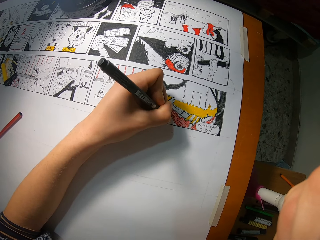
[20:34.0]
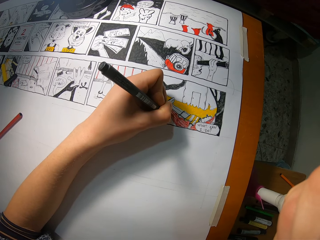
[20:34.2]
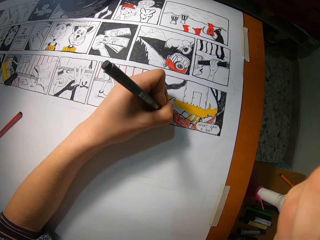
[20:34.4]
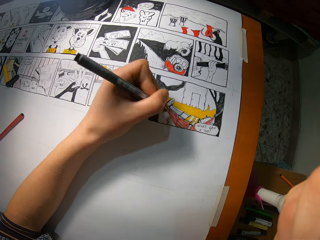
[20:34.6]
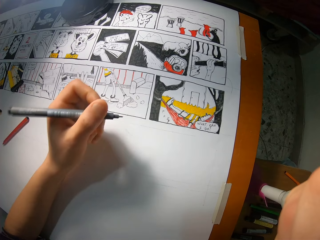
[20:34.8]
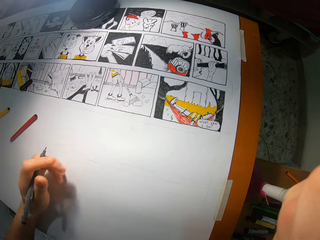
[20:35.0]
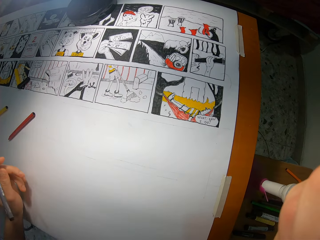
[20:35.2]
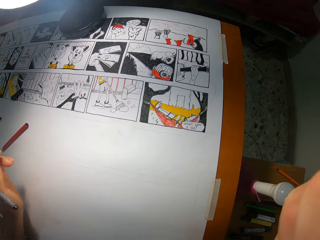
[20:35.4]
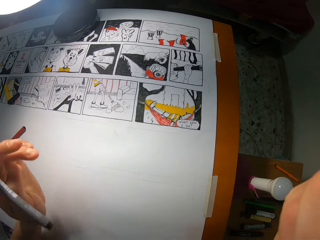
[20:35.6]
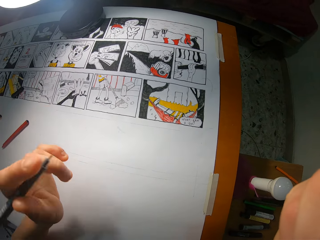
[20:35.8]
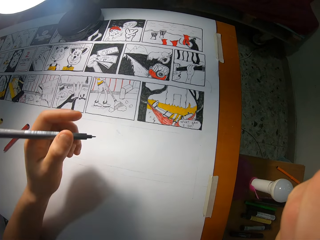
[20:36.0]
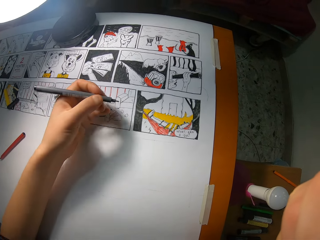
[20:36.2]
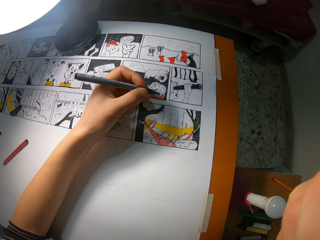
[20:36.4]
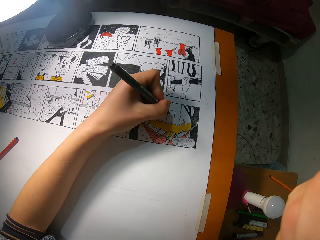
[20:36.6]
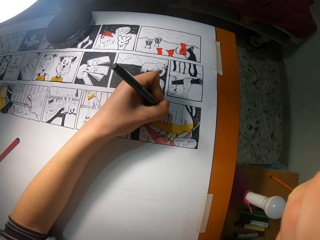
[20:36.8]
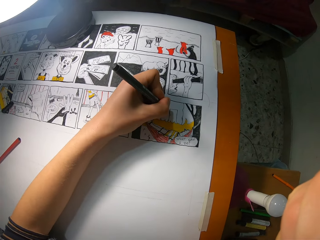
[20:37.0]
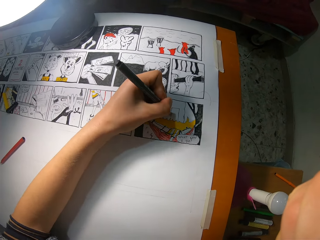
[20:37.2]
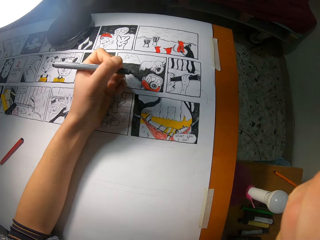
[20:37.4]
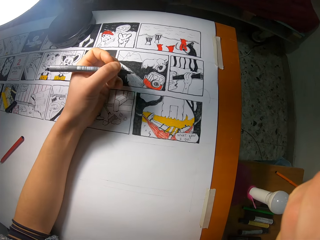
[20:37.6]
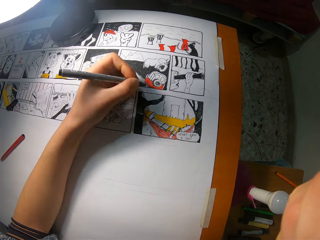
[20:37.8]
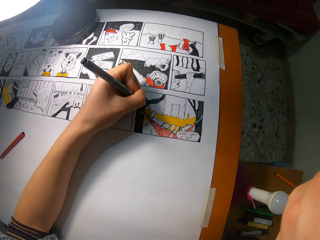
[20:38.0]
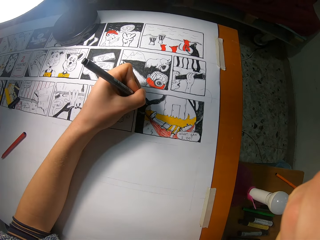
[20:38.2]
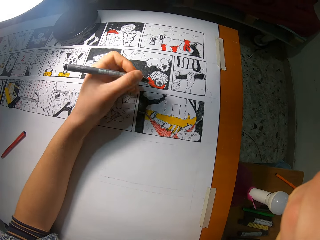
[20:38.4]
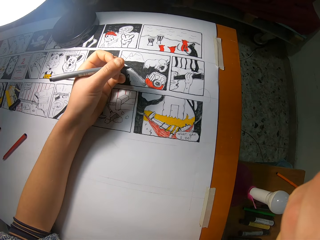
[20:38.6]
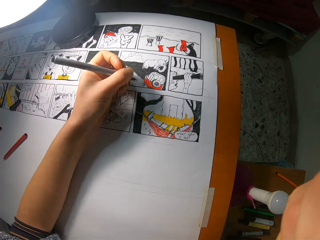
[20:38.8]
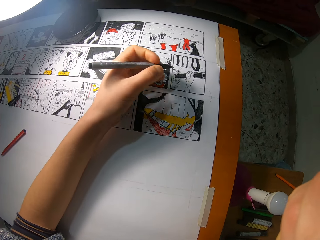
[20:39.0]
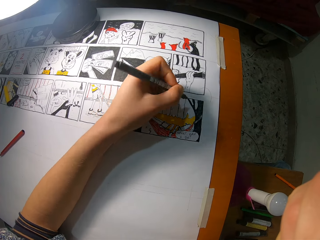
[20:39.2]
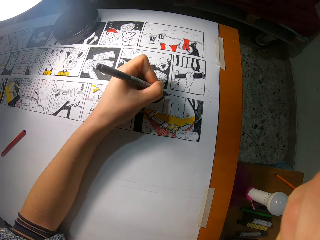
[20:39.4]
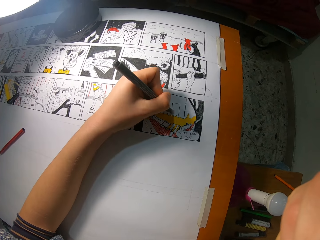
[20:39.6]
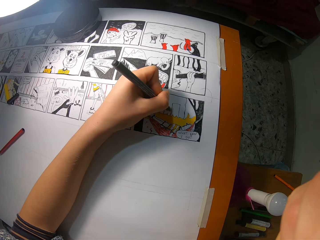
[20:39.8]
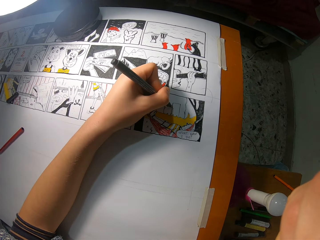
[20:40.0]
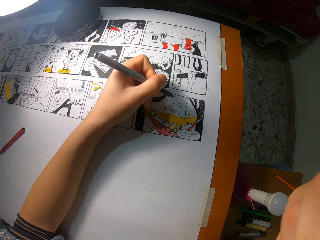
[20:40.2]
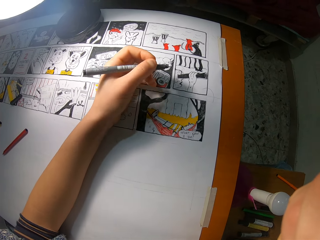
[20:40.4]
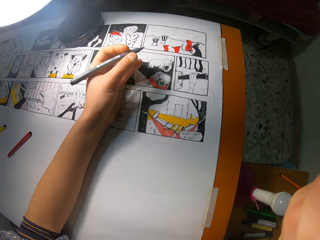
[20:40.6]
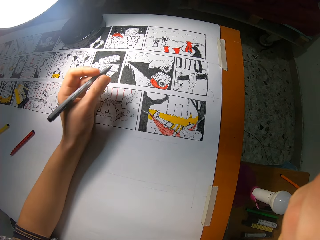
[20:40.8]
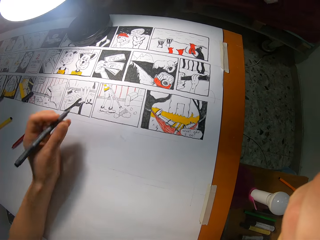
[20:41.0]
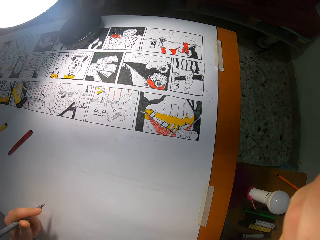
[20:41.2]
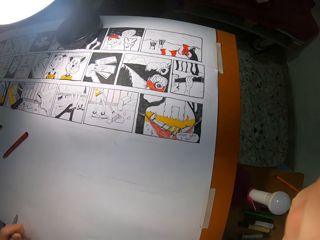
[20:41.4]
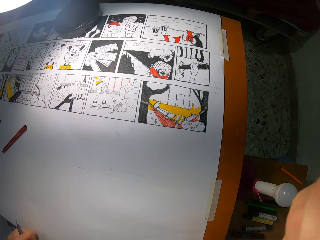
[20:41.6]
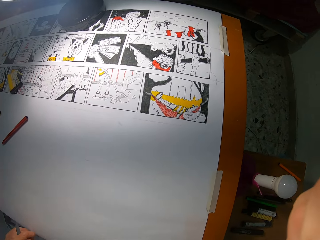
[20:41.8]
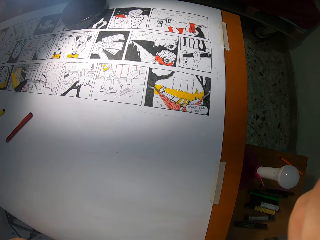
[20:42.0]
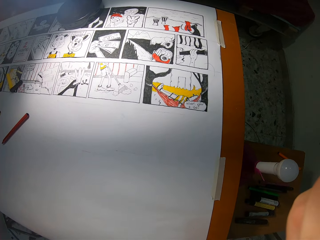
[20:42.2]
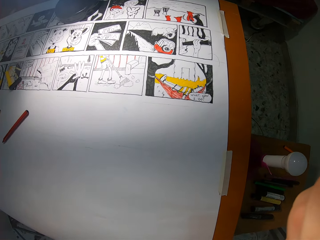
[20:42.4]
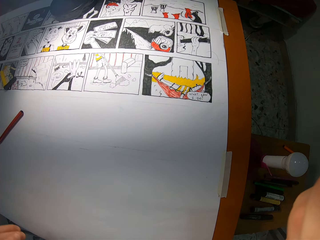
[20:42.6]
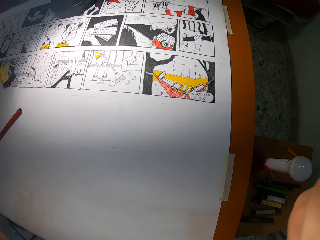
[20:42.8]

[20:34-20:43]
The camera wearer looks at the drawing. He draws on the drawing book with the black coloring pencil in his left hand. He shades the drawing. He touches the drawing book with the black coloring pencil in his left hand. He looks at the drawing. He draws on the drawing book with the black coloring pencil in his left hand. He shades the drawing. He looks at the drawing.
